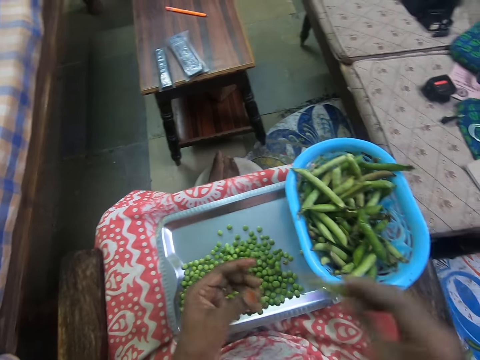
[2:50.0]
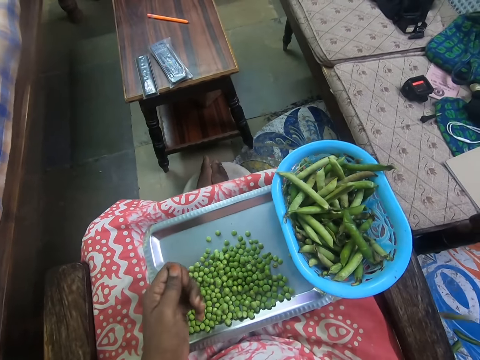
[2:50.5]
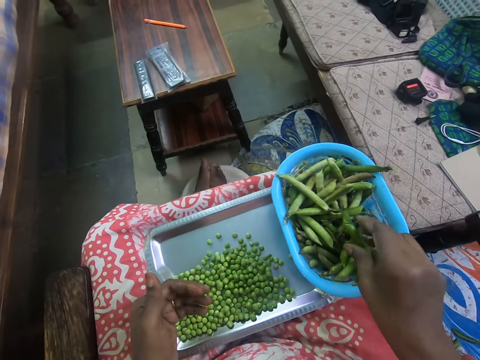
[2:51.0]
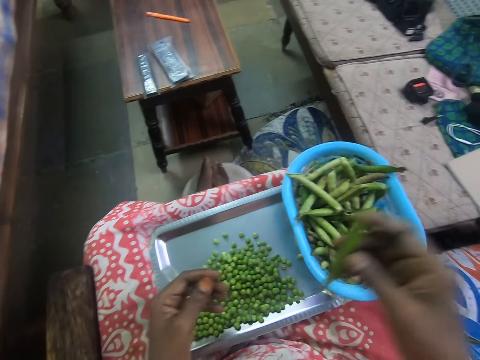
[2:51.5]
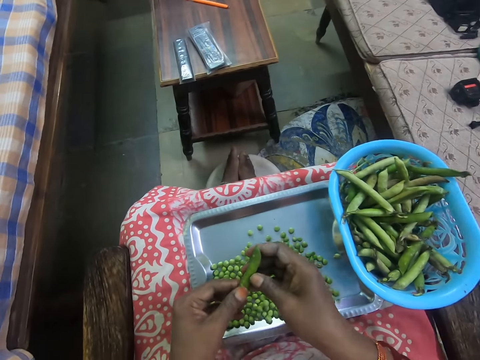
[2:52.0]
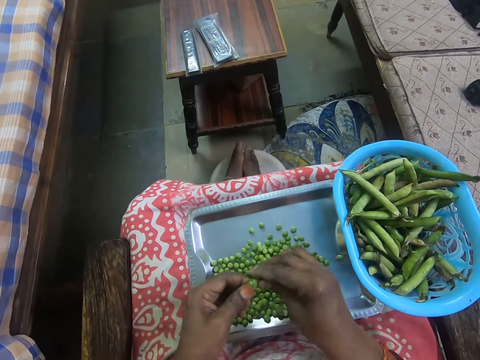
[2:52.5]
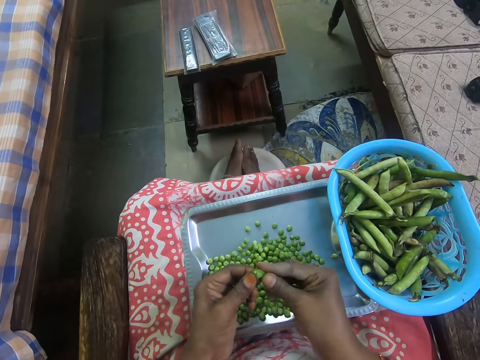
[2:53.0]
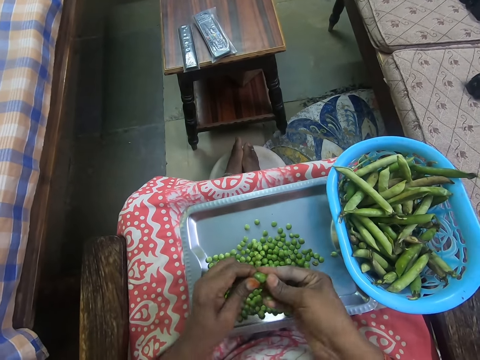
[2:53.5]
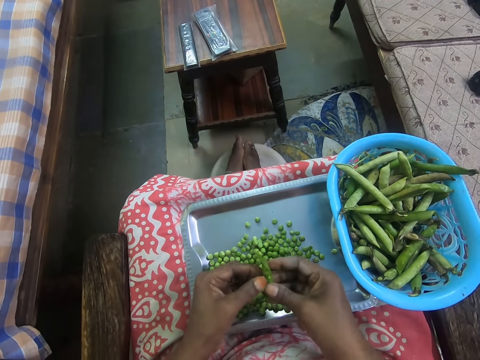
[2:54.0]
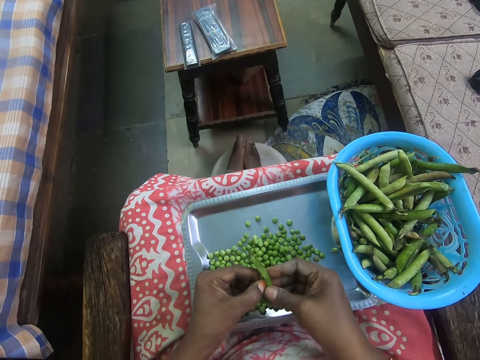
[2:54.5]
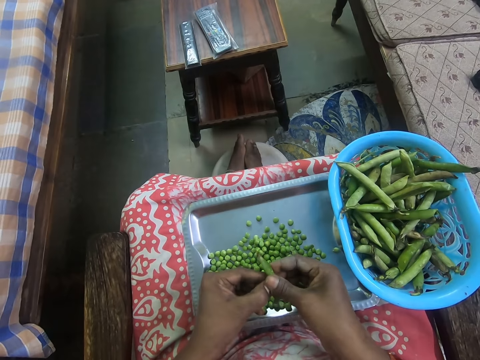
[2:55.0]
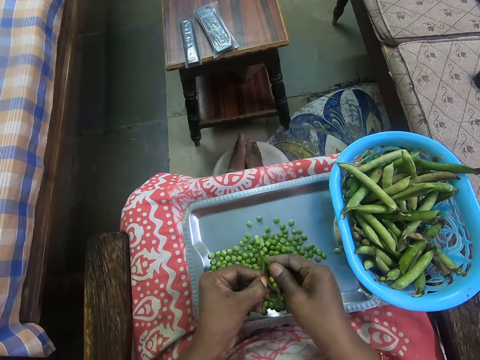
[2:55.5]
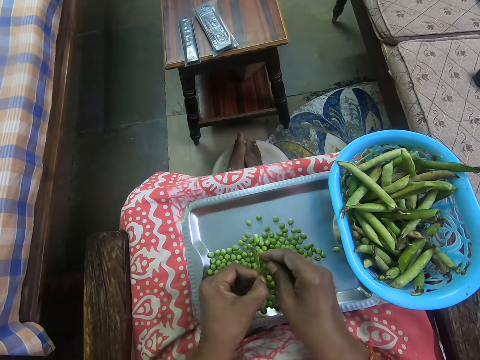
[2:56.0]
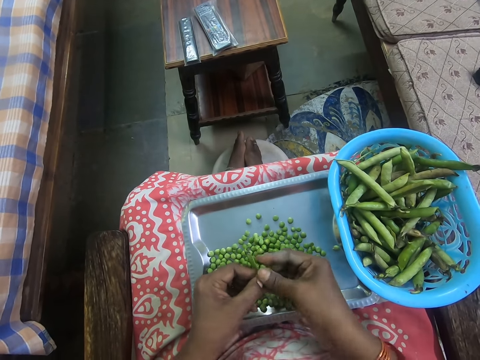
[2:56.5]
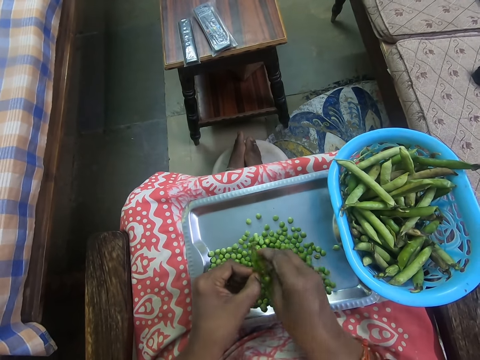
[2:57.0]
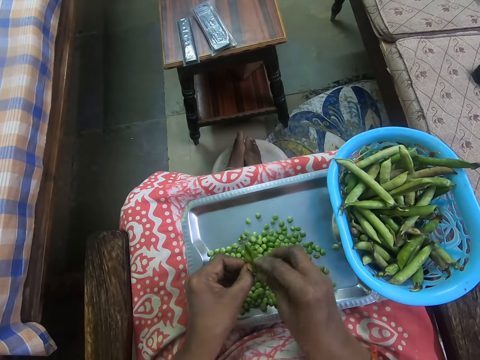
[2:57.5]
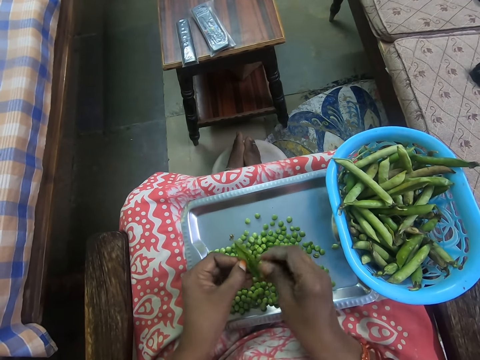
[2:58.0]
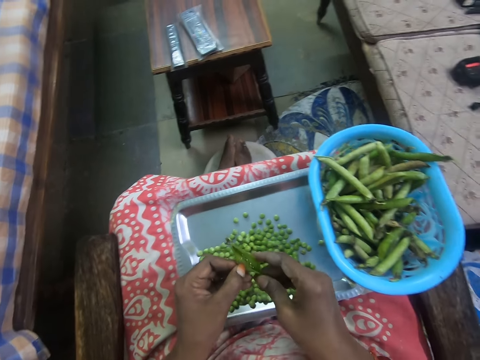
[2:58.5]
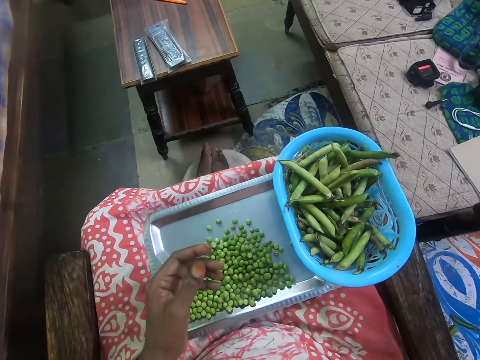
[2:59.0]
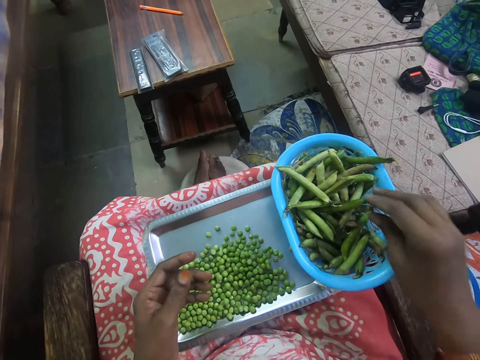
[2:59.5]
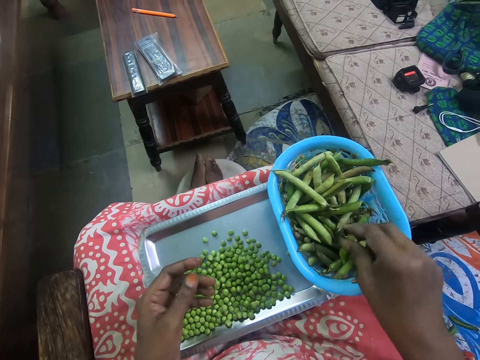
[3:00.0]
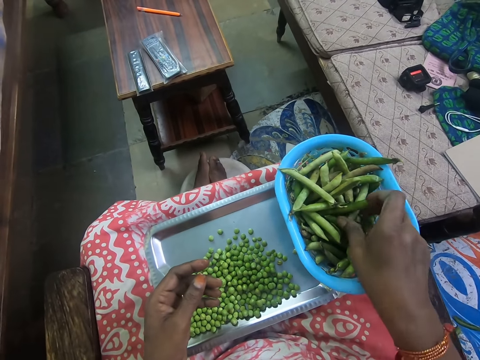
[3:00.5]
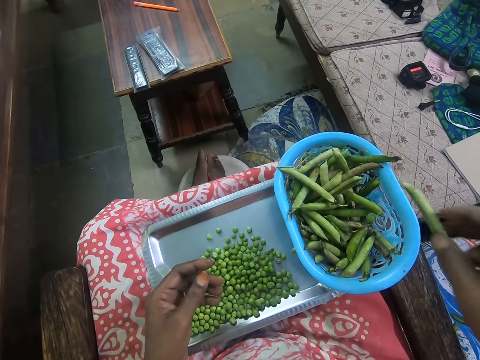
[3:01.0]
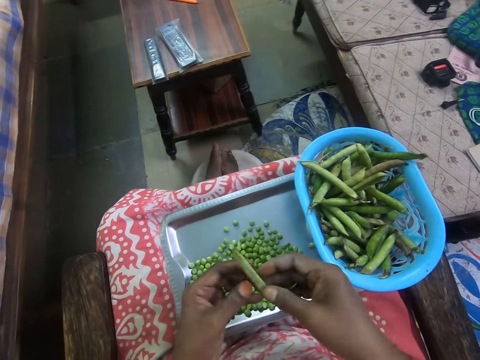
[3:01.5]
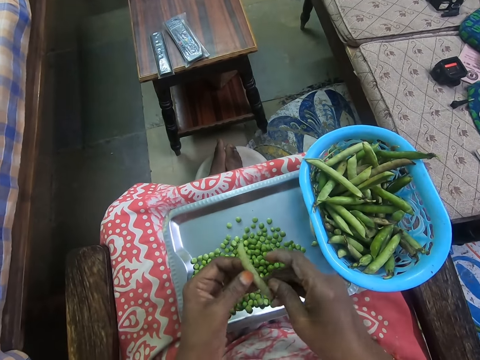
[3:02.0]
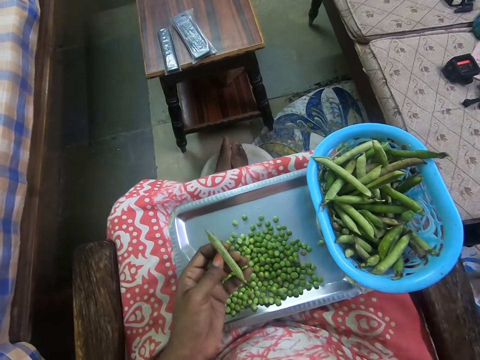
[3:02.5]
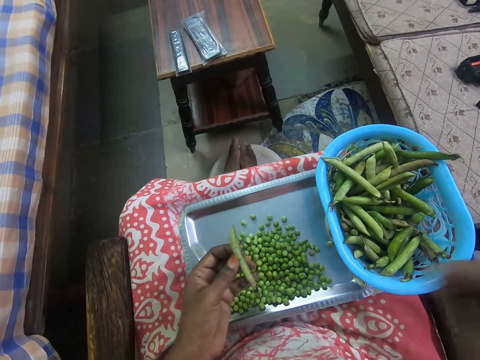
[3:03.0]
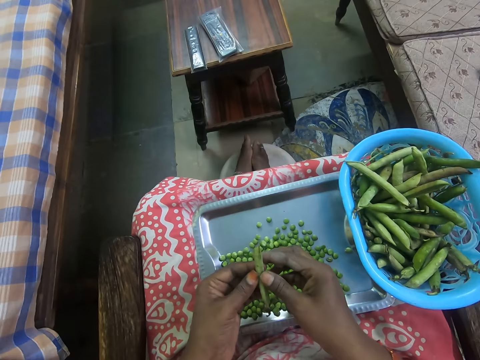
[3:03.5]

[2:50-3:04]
The camera wearer puts the peas on the tray. They throw the cover on the floor. They take peas from the bowl. They remove peas from the cover. They remove peas from the pods. They put the peas on the tray. They throw the cover on the floor. They take peas from the bowl. They remove peas from the cover.

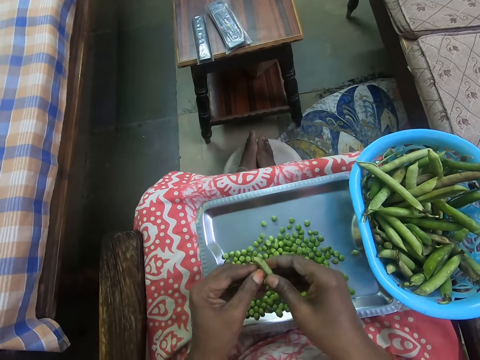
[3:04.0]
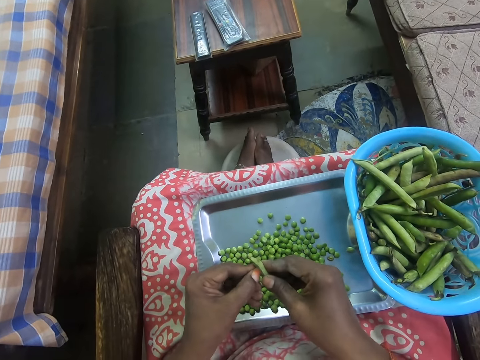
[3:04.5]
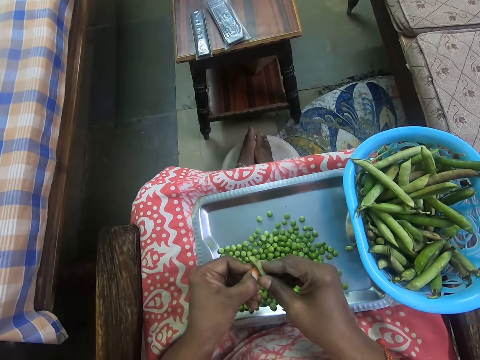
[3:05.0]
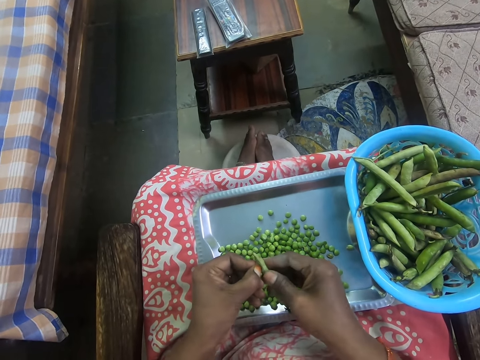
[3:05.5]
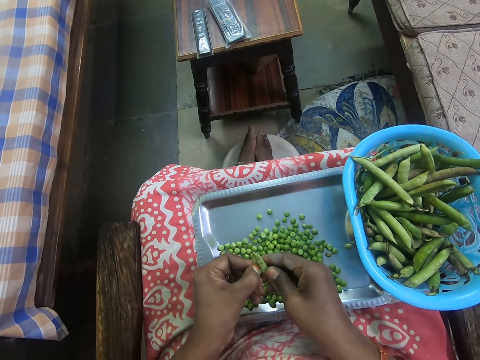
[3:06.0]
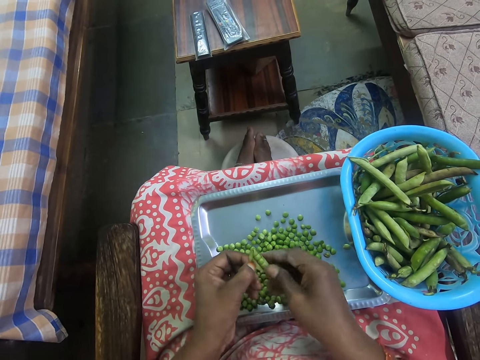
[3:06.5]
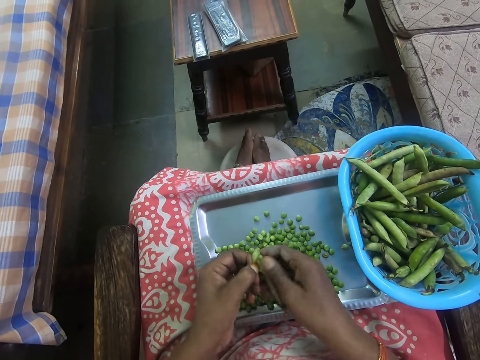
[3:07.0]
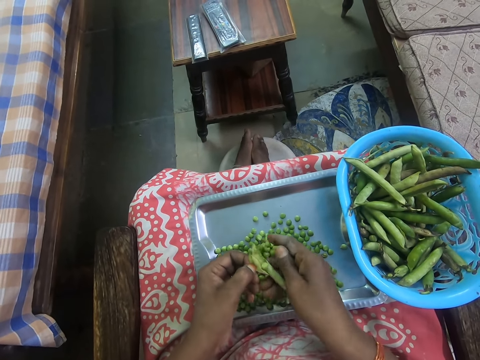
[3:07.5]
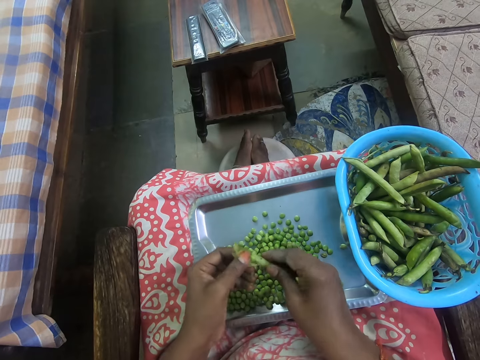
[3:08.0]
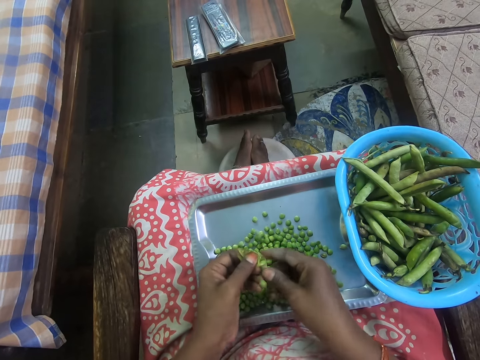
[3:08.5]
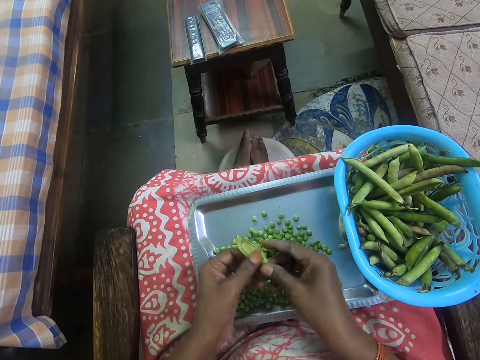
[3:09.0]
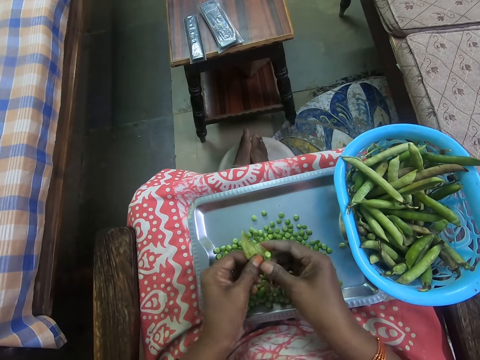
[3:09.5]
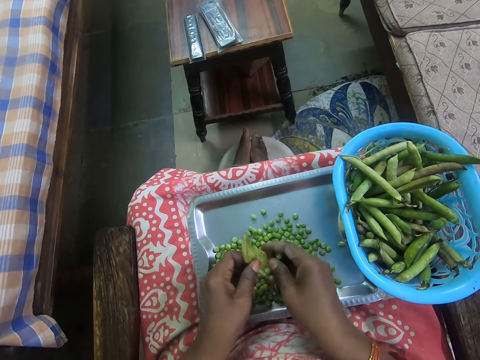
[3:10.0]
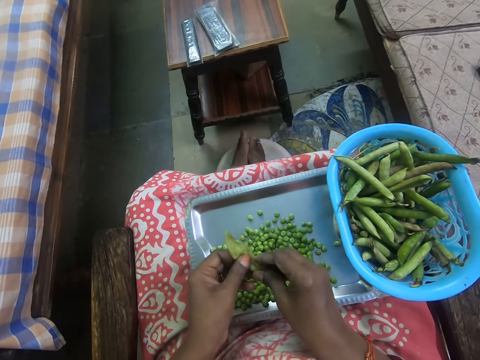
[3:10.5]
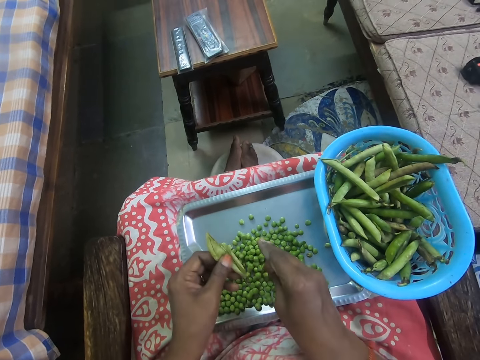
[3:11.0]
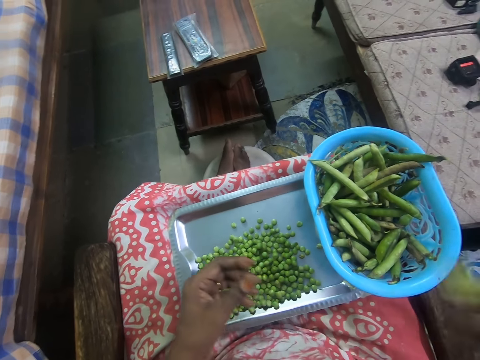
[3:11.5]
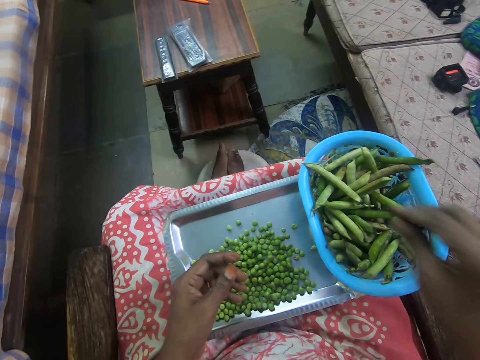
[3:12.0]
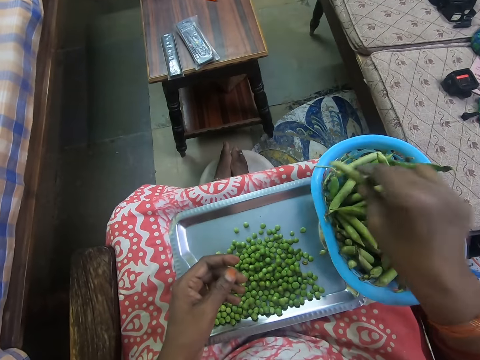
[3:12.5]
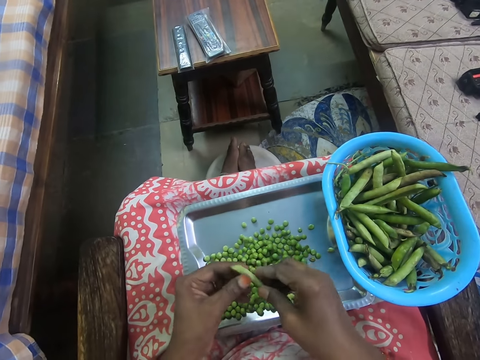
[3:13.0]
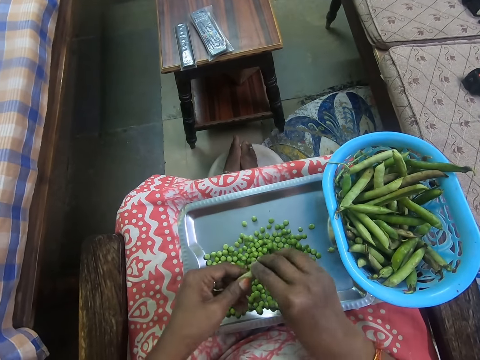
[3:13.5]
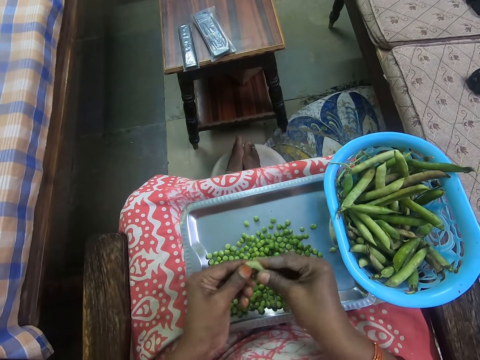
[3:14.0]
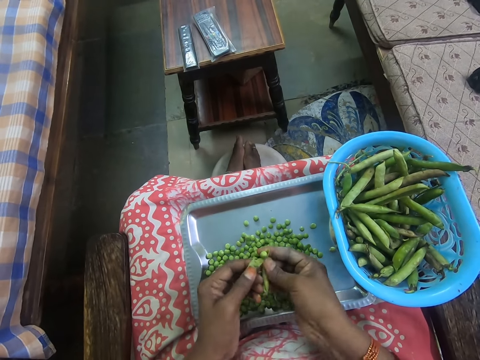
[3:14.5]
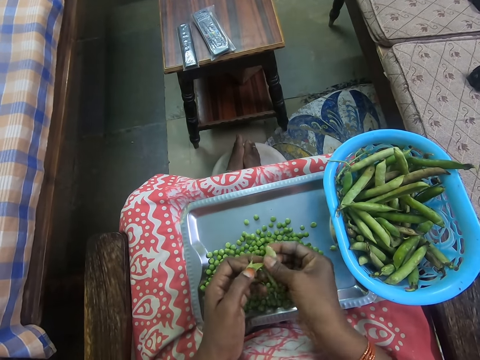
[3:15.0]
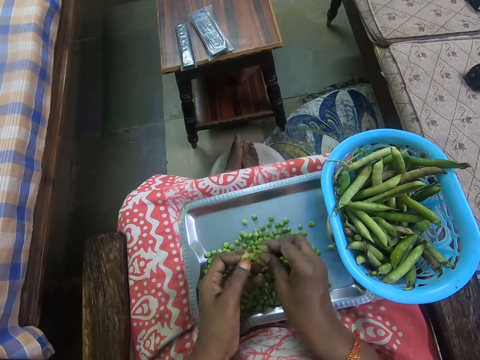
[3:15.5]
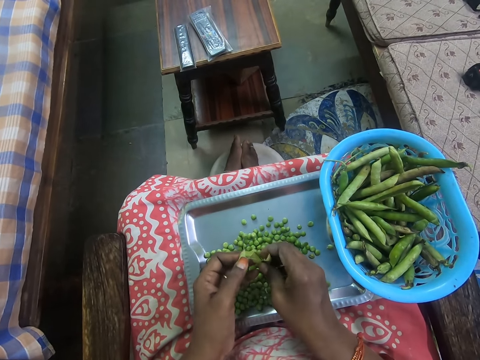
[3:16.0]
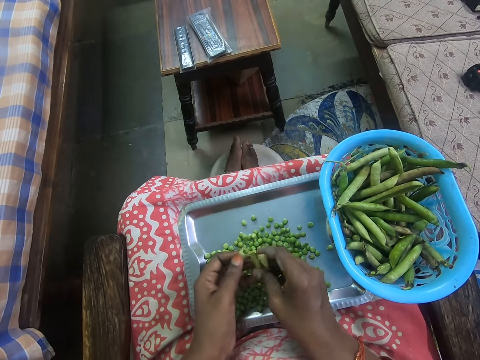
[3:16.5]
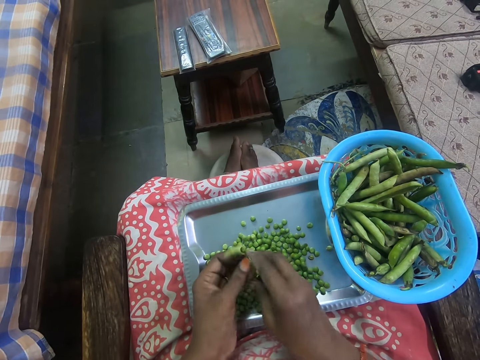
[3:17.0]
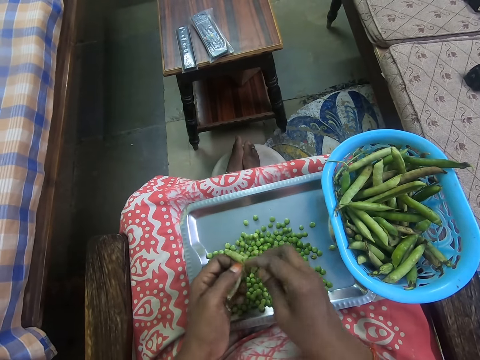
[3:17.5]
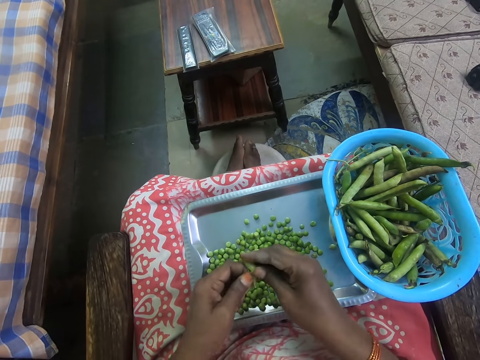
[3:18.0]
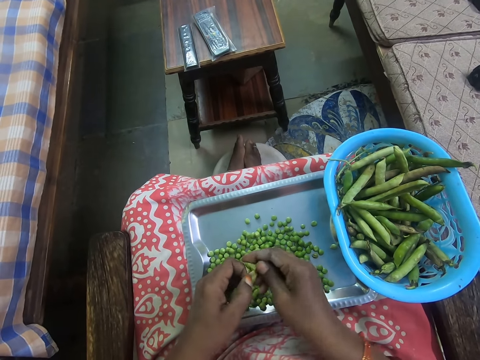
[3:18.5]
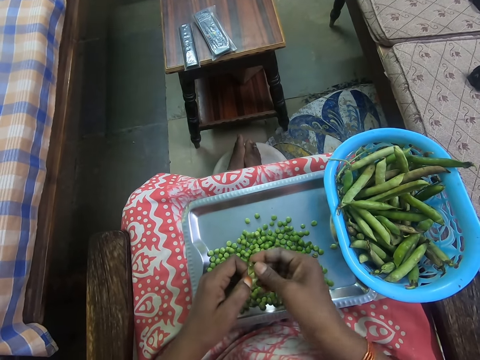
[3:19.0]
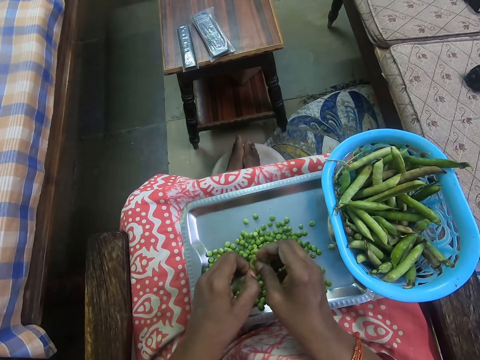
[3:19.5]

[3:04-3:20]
The camera wearer peels the peas. They remove peas from the pods. They put the peas on the tray. They throw the cover on the floor. They take peas from the bowl. They remove peas from the cover. They remove peas from the pods. They put the peas on the tray.
